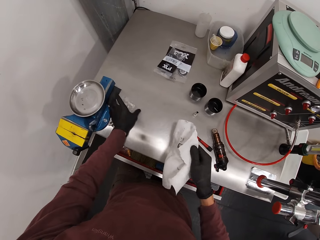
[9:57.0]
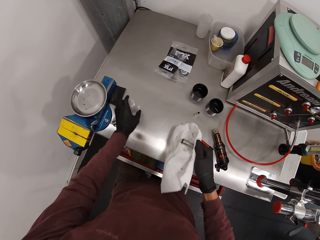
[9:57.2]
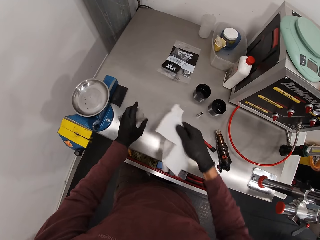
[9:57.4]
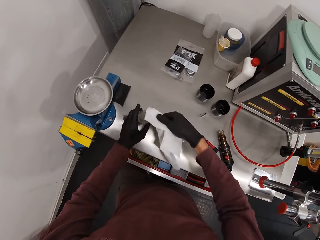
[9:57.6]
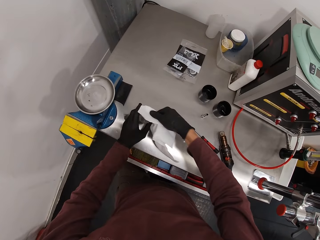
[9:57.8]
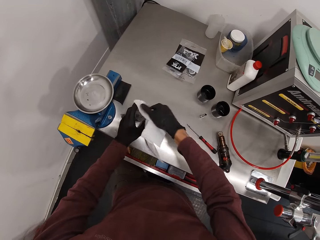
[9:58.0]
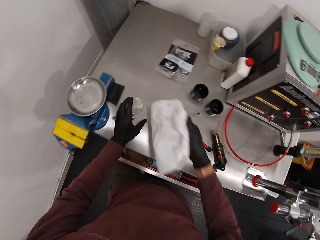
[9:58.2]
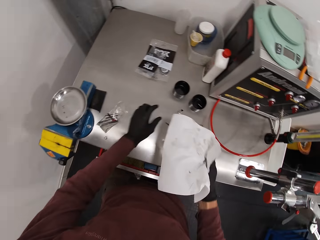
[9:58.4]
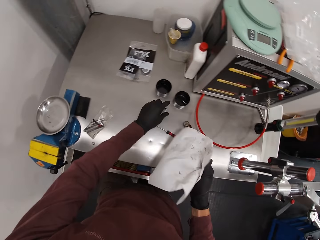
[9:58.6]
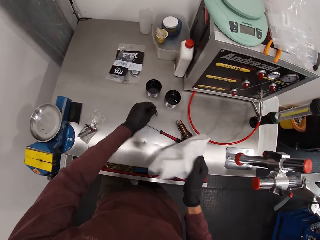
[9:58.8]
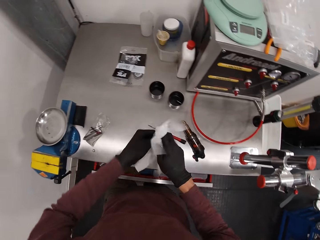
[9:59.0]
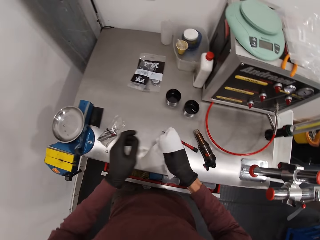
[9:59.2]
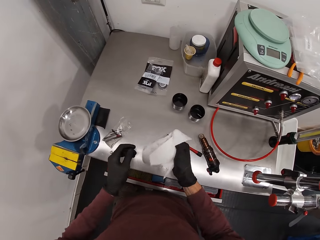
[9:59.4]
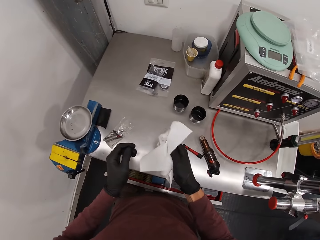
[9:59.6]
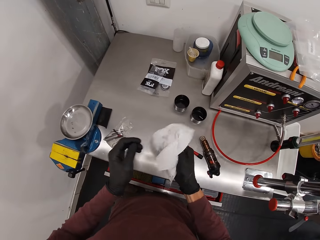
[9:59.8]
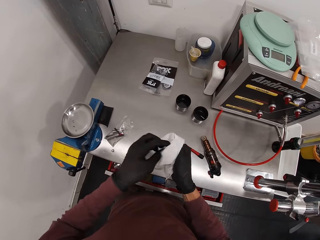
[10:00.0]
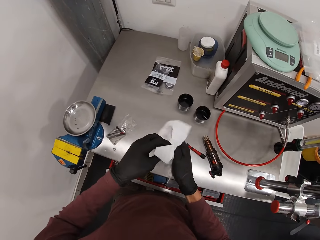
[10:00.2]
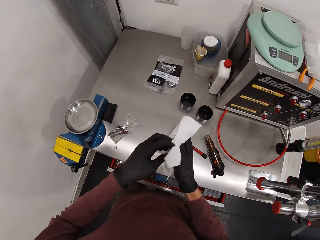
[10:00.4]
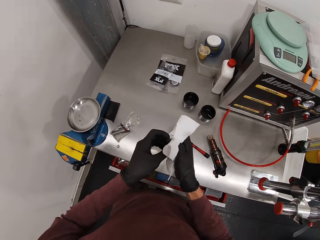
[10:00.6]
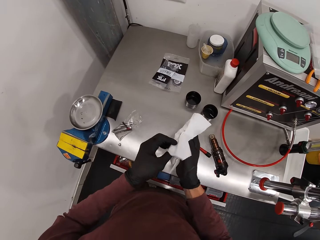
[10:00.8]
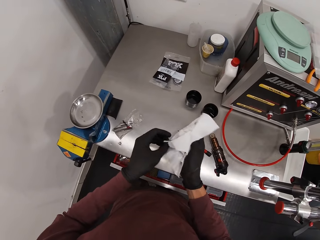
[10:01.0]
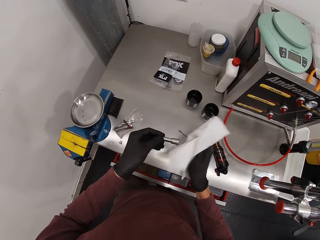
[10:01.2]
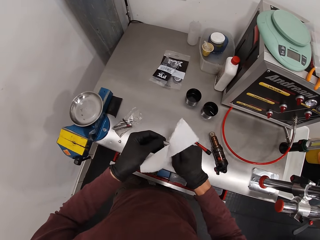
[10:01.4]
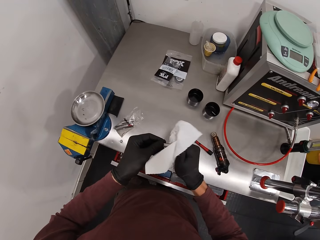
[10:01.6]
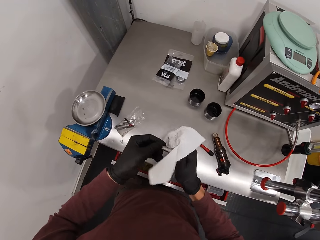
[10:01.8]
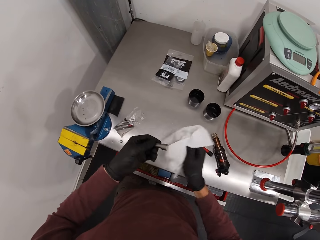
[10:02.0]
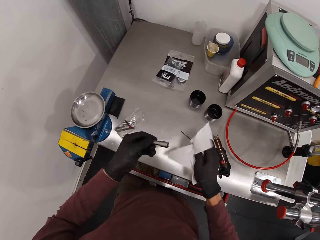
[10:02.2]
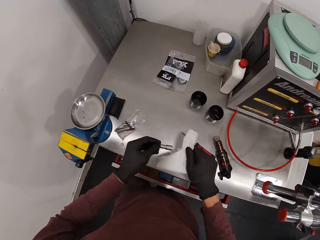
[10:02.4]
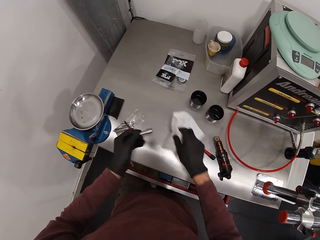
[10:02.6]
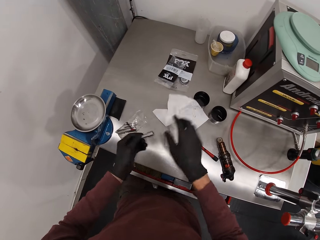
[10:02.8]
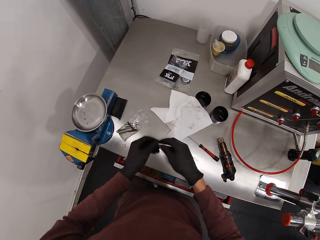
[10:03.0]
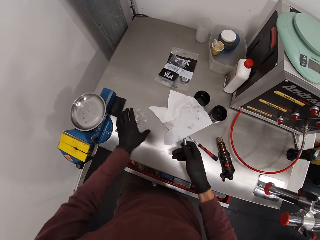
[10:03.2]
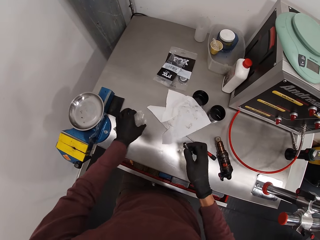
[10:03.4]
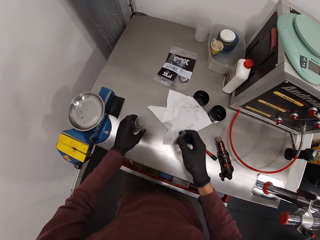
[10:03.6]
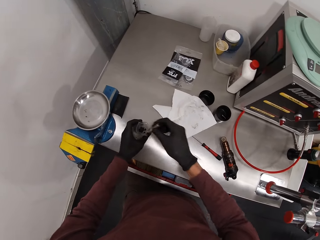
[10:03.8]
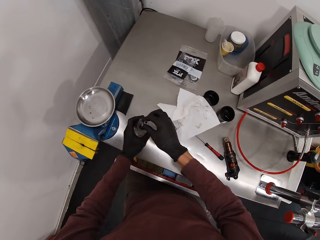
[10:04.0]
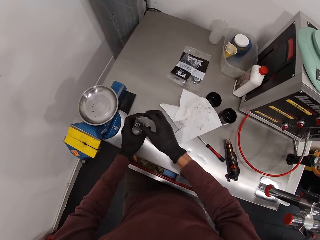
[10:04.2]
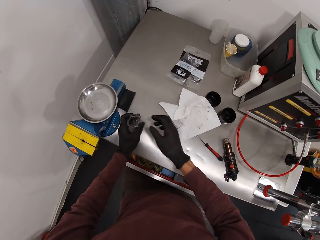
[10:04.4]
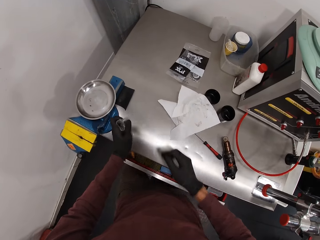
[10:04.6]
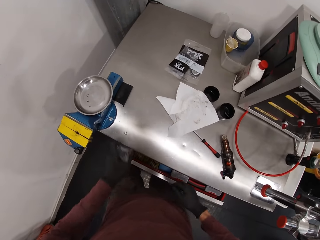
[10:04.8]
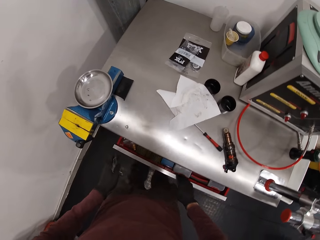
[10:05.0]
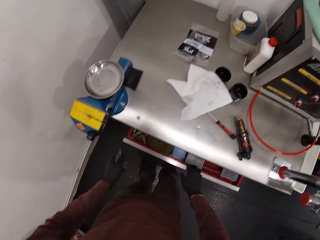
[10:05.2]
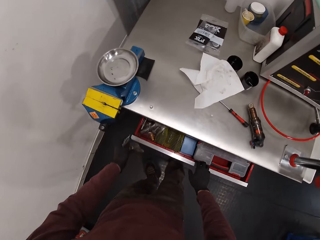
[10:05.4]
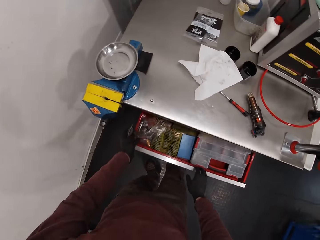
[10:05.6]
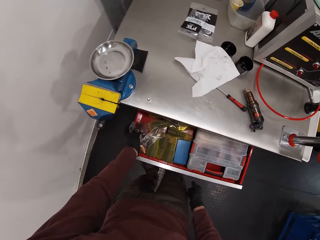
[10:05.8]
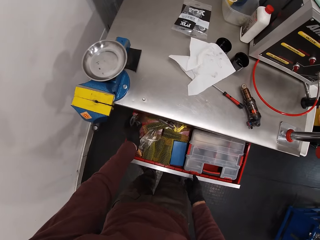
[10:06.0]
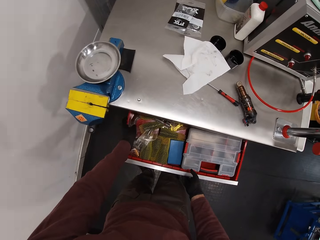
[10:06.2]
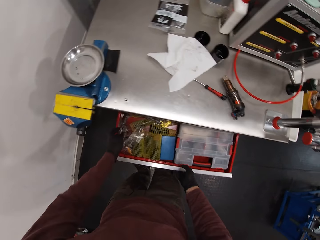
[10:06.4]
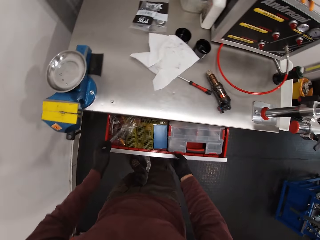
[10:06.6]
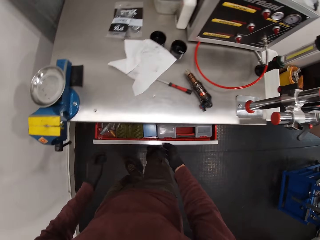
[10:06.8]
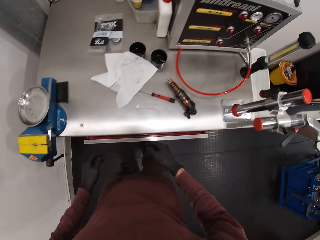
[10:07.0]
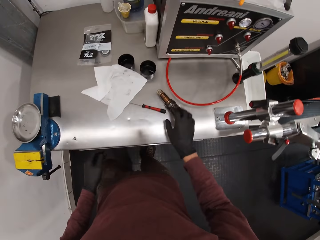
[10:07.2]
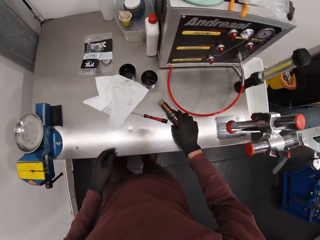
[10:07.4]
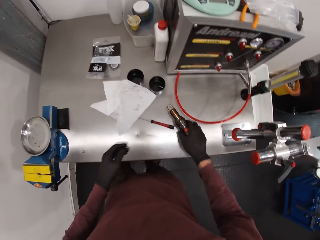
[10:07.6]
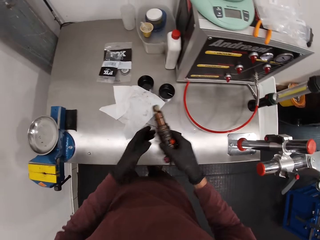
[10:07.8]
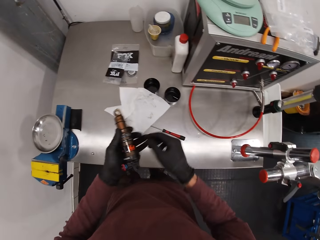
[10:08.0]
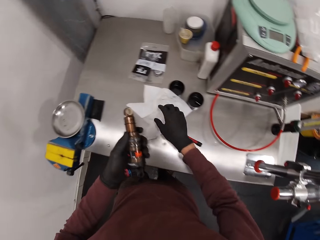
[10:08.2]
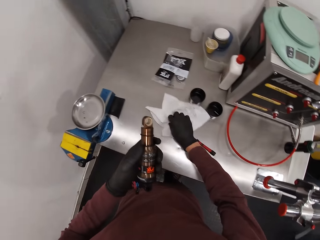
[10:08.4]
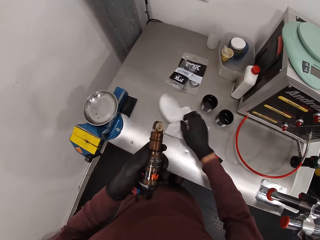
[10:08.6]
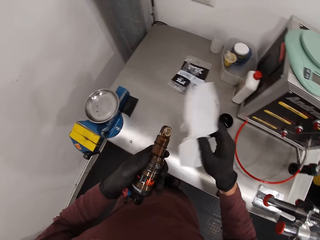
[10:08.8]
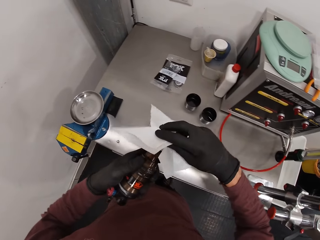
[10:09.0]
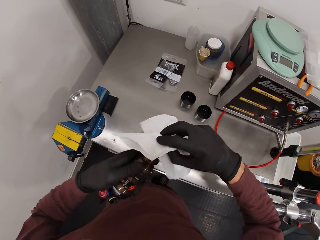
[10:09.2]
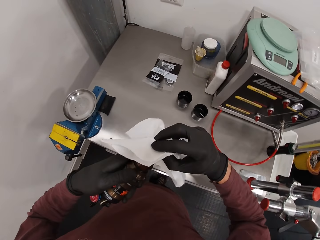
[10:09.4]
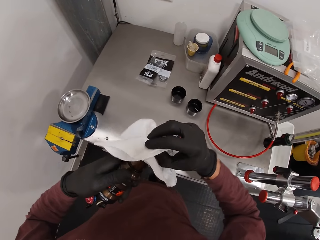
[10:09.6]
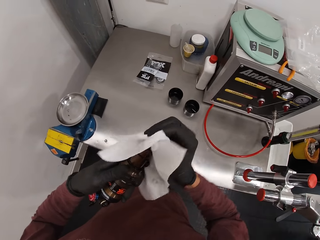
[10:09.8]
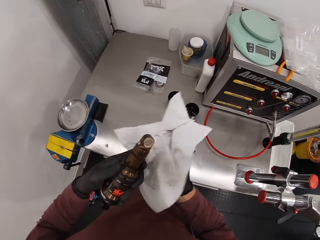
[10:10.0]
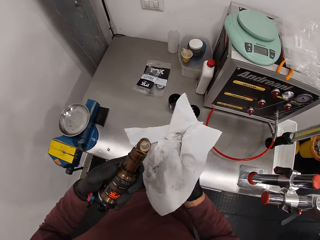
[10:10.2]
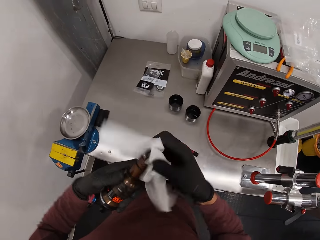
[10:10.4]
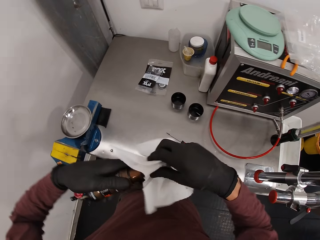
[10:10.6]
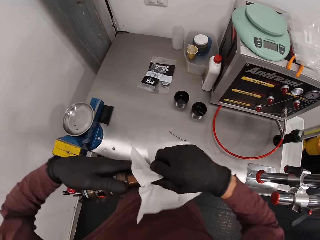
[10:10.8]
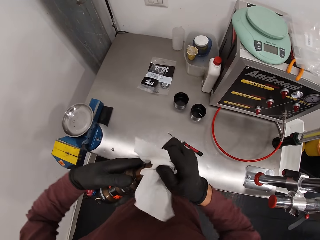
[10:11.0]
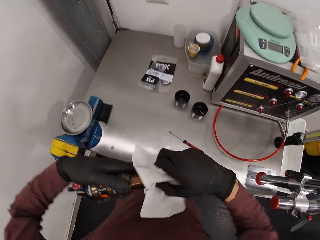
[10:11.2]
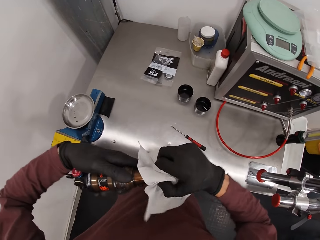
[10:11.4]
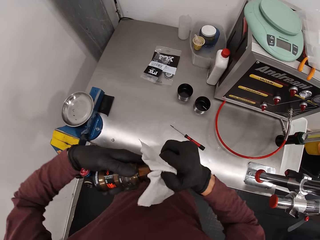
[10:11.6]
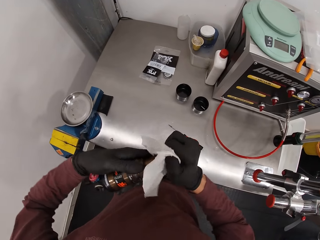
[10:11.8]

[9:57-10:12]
The camera wearer takes the nylon from the table with his left hand. He holds the plastic bag. He puts the bolt inside the nylon with his right hand. He drops the nylon on the table with his left hand. He takes the bolt from the table with his left hand. He cleans the bolt with the serviette with both hands. He transfers the bolt from his left hand to his right hand. He drops the serviette on the table with his right hand. He holds the metal. He holds the plastic paper. He takes the nylon from the table with his left hand. He puts the bolt inside the nylon with his right hand. He opens the drawer with his right hand. He drops the nylon inside the drawer with his left hand. He closes the drawer with his right hand. He takes the fox float from the table with his right hand. He transfers the fox float from his right hand to his left hand. He holds something. He takes the serviette from the table with his right hand. He cleans the fox float with the serviette in his right hand.

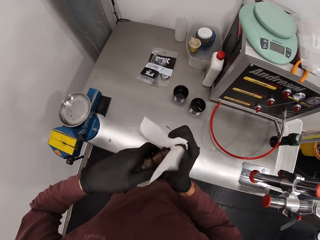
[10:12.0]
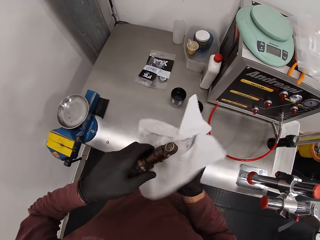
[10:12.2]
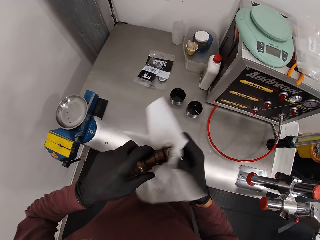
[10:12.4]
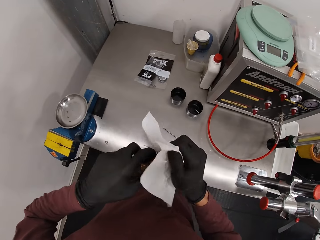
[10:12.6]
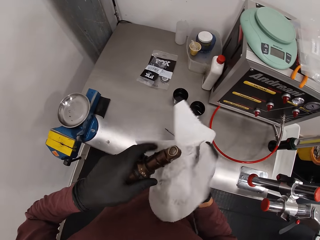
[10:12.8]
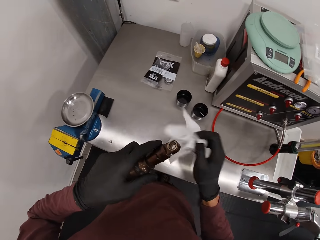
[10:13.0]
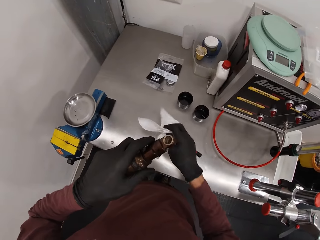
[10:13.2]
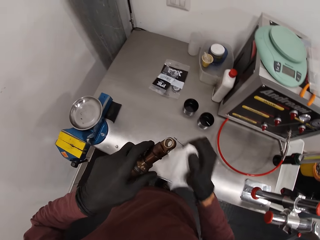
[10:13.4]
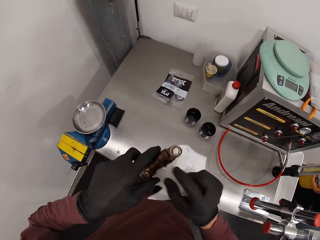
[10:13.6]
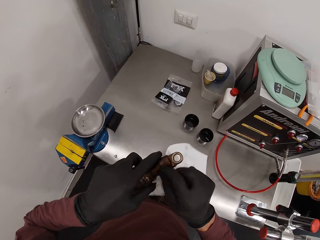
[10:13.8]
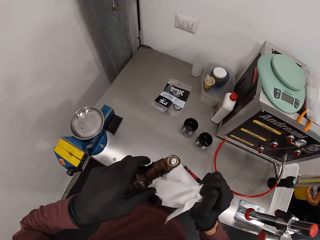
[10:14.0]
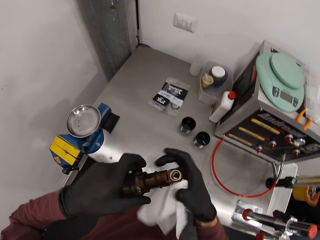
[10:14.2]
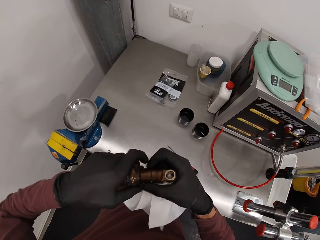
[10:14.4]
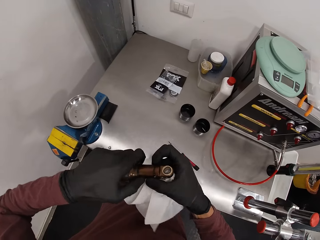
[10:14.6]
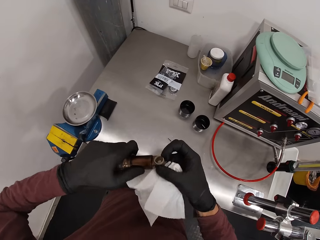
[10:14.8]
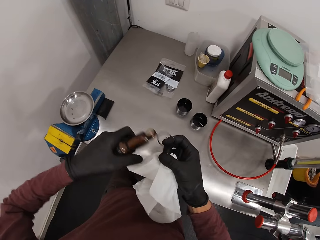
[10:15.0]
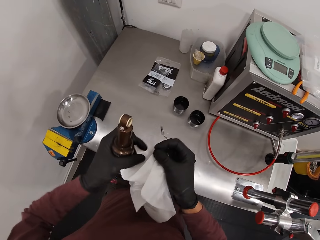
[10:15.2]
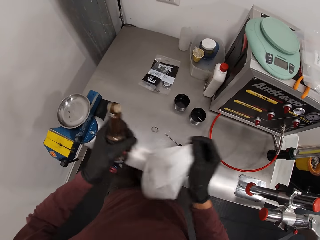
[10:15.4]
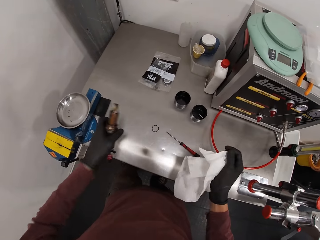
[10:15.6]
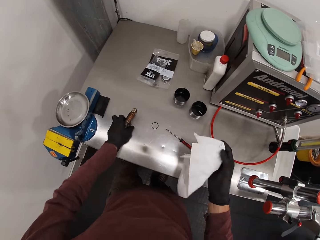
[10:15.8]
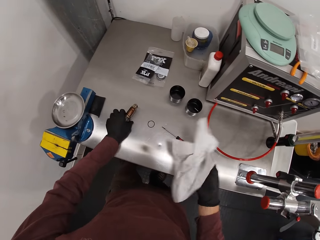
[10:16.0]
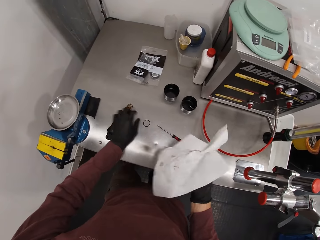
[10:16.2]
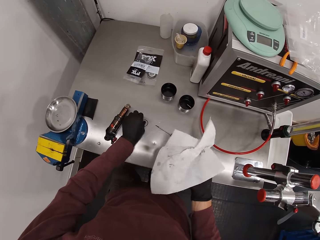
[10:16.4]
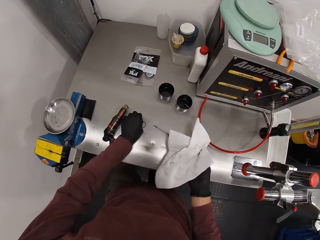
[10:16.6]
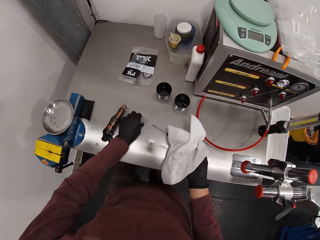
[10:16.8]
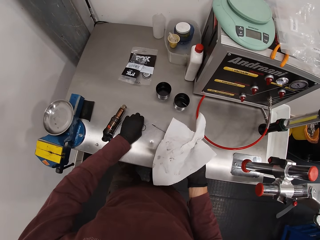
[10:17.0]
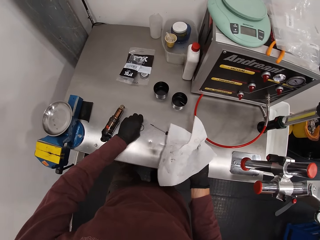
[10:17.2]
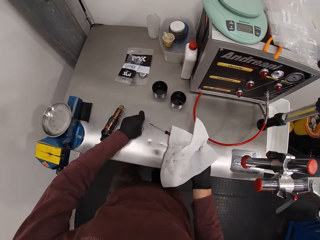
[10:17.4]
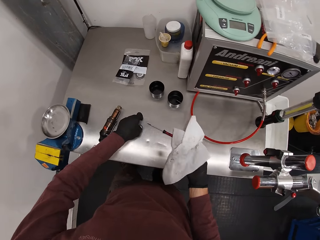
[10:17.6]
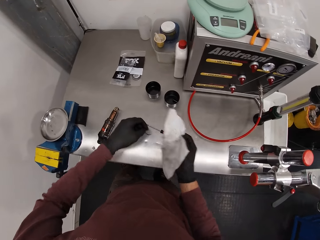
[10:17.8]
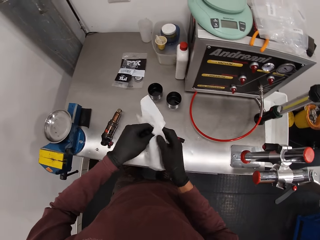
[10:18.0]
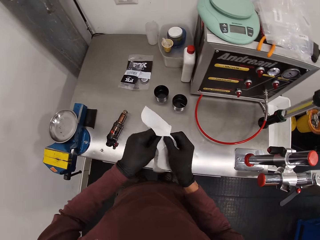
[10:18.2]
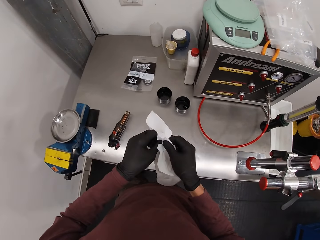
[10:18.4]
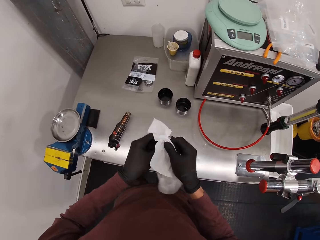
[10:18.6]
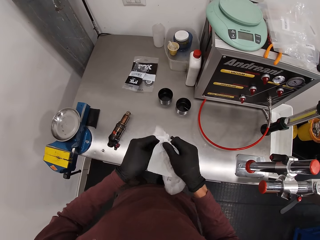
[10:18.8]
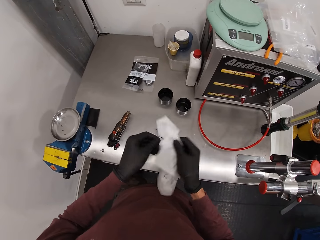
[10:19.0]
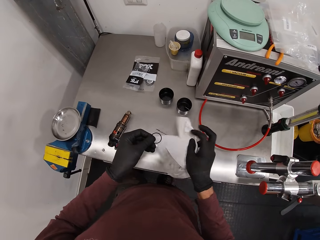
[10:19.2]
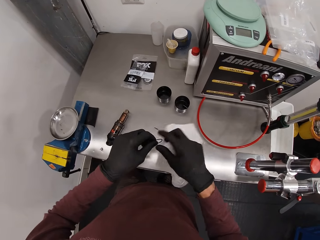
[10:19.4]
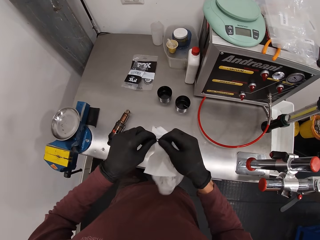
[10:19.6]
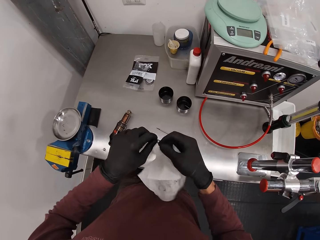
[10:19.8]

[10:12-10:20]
The camera wearer holds the wipe paper. He removes a spring or washer from the fox float with his right hand. He puts something down. He picks up the spring from the table with his left hand. He cleans the spring with the serviette in his right hand.
